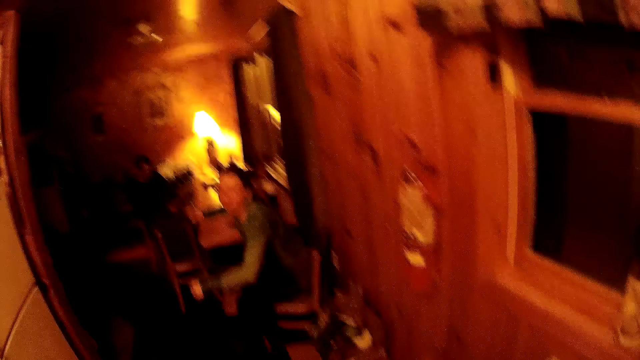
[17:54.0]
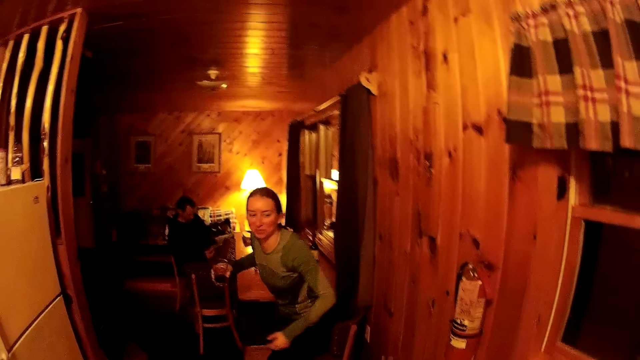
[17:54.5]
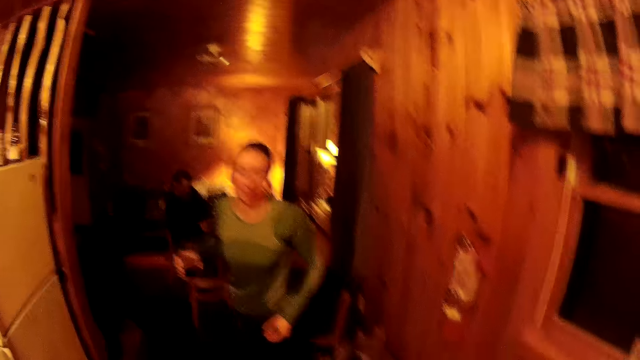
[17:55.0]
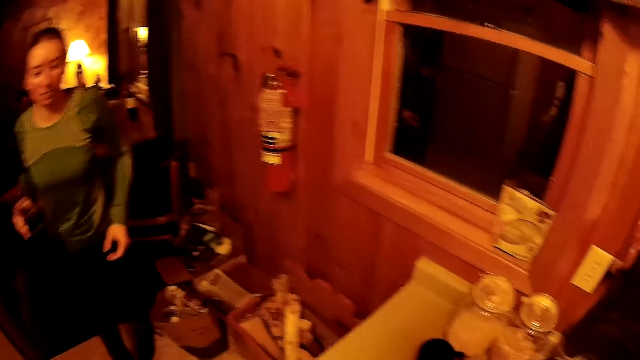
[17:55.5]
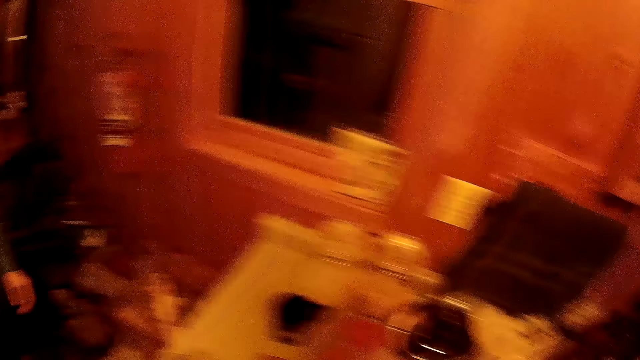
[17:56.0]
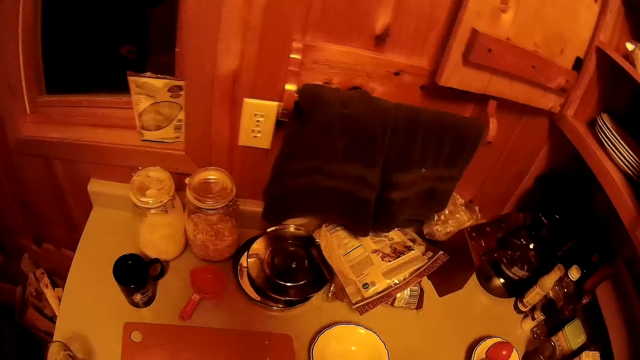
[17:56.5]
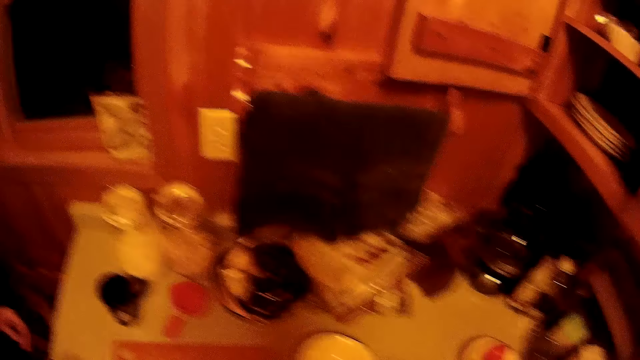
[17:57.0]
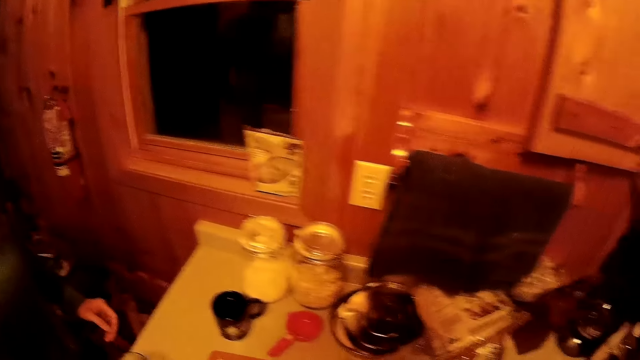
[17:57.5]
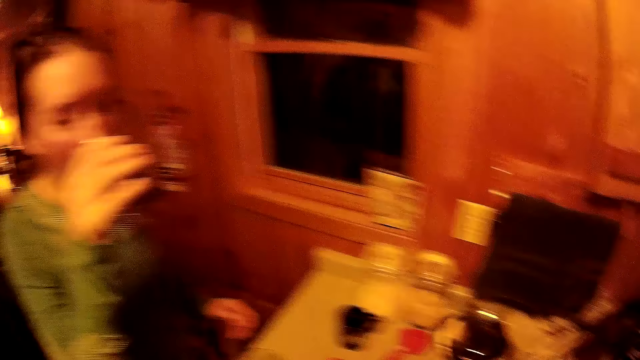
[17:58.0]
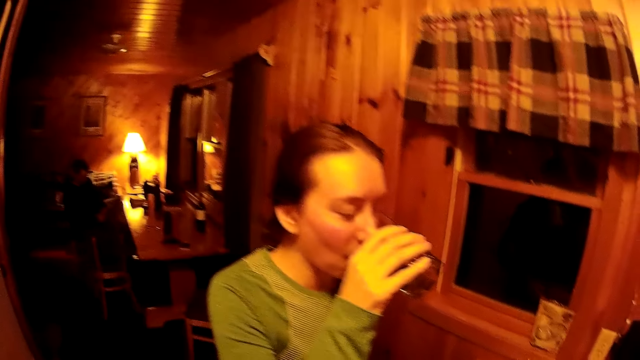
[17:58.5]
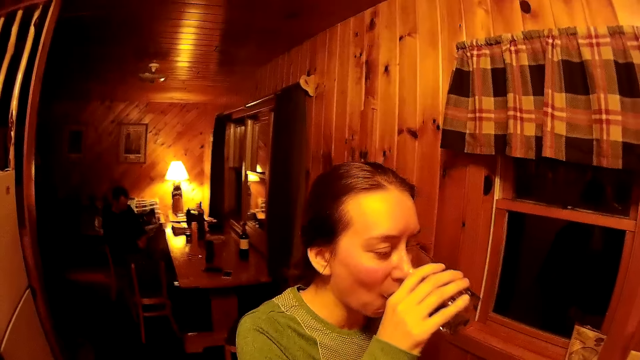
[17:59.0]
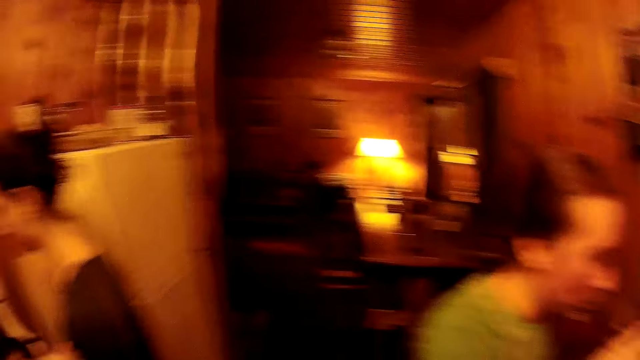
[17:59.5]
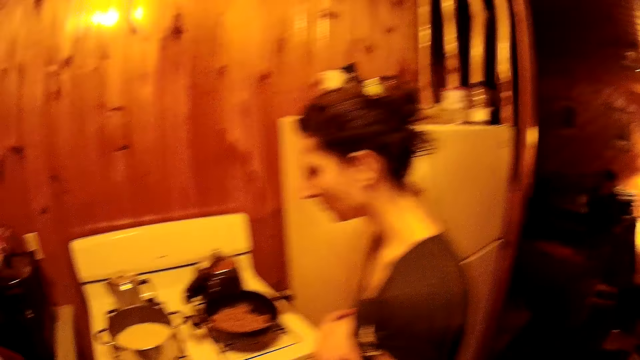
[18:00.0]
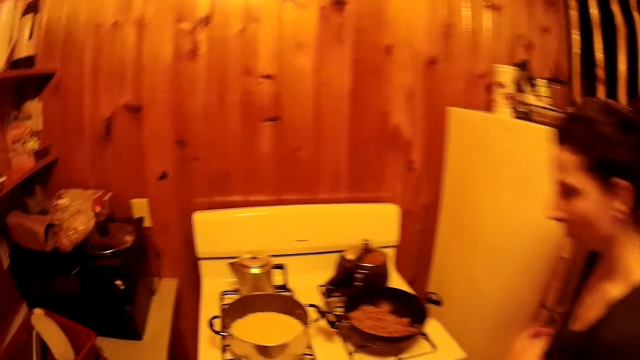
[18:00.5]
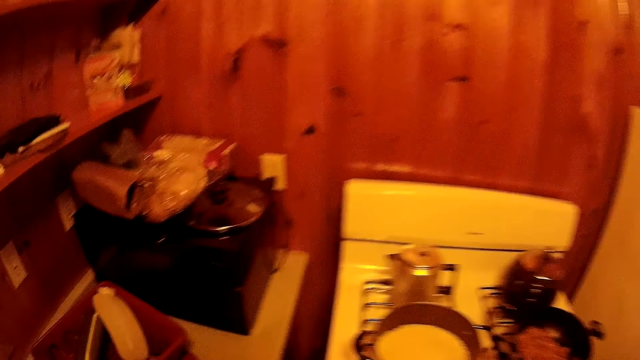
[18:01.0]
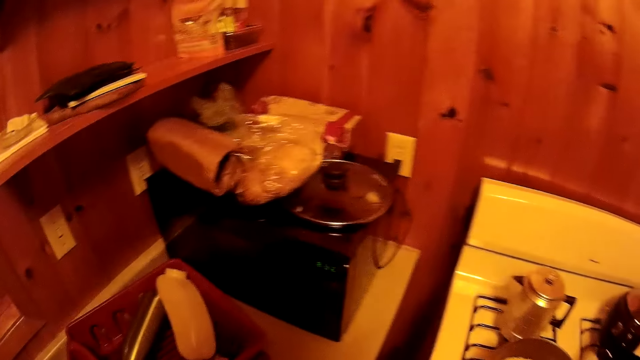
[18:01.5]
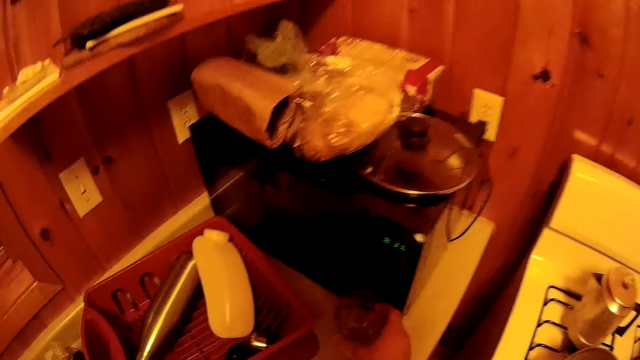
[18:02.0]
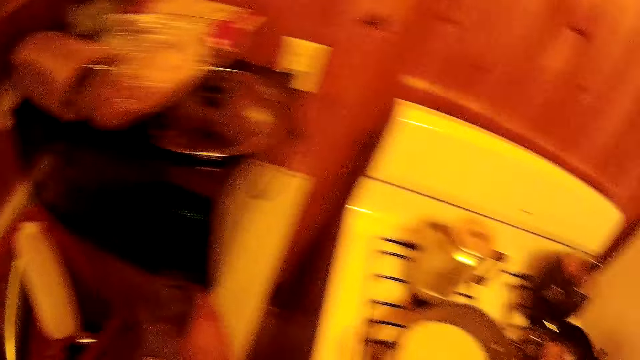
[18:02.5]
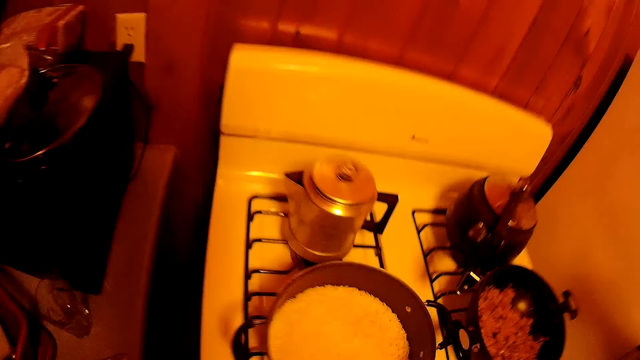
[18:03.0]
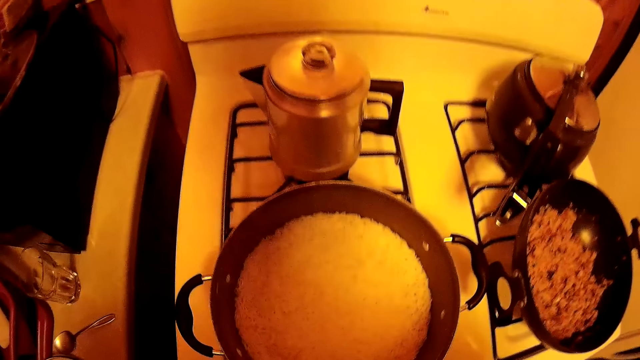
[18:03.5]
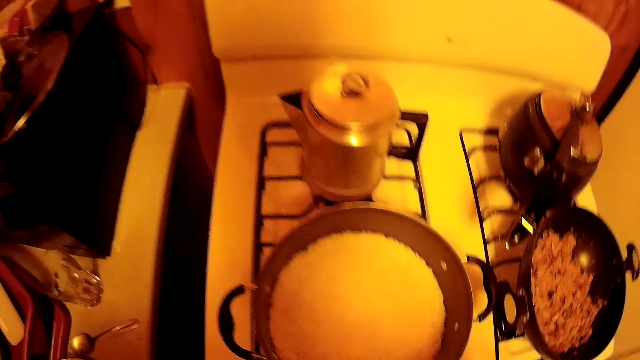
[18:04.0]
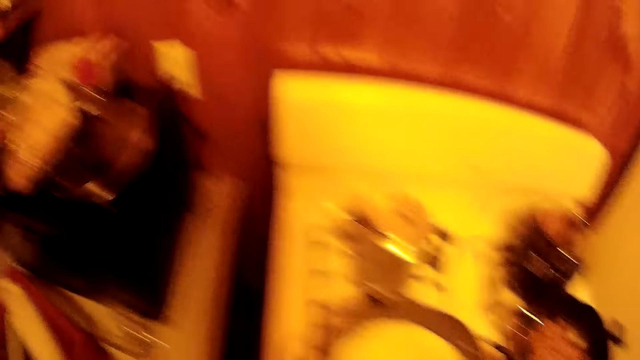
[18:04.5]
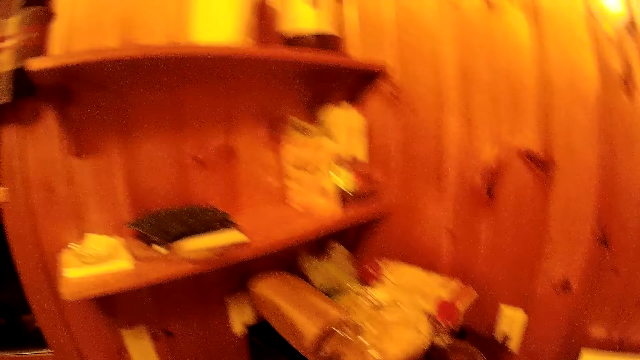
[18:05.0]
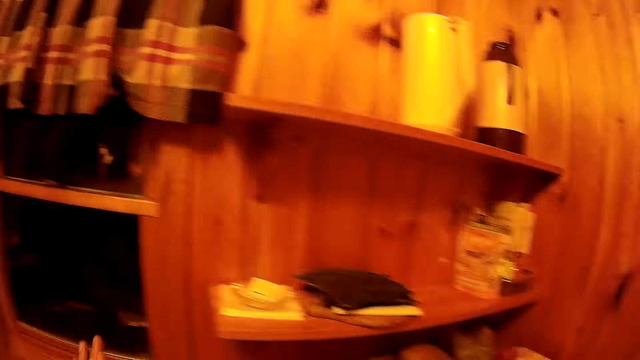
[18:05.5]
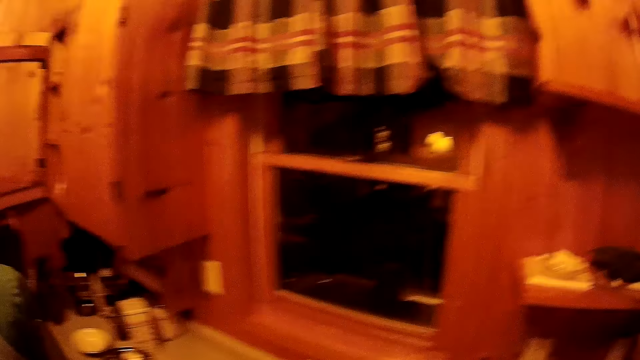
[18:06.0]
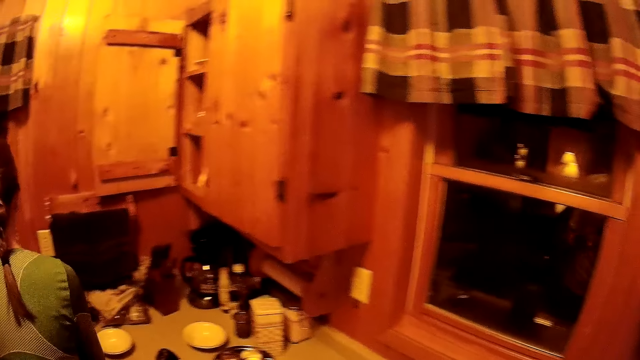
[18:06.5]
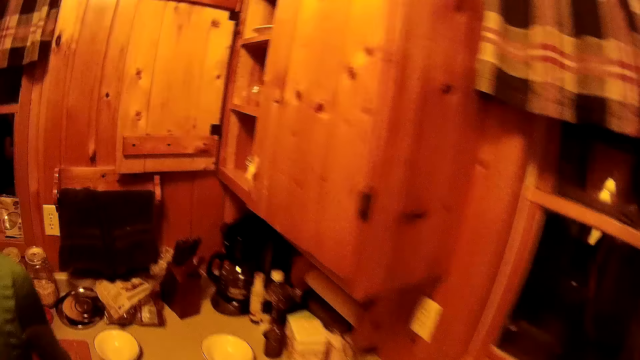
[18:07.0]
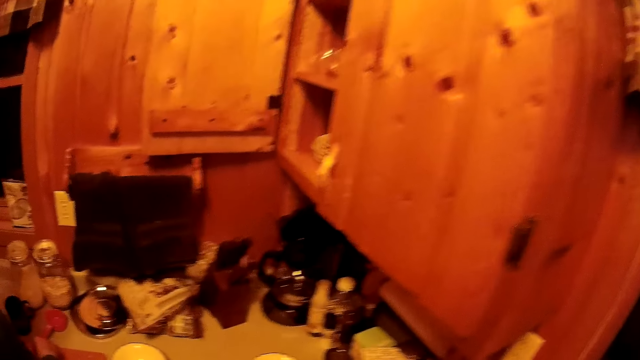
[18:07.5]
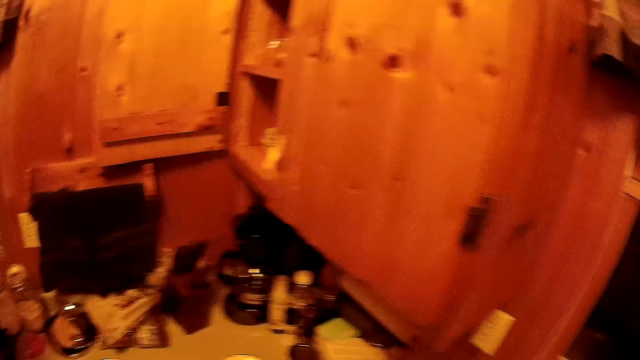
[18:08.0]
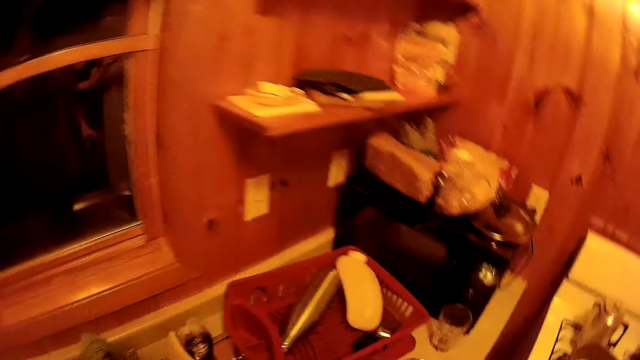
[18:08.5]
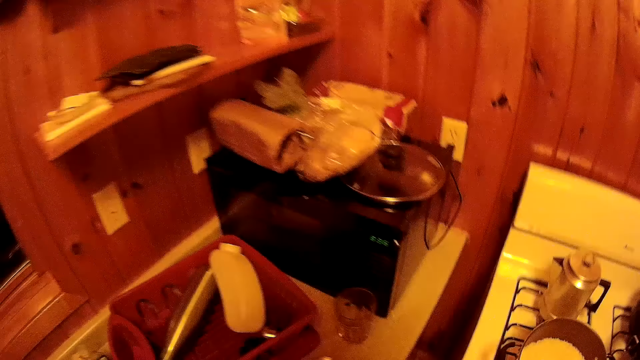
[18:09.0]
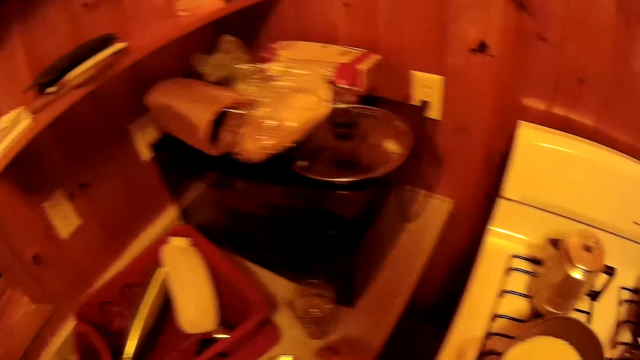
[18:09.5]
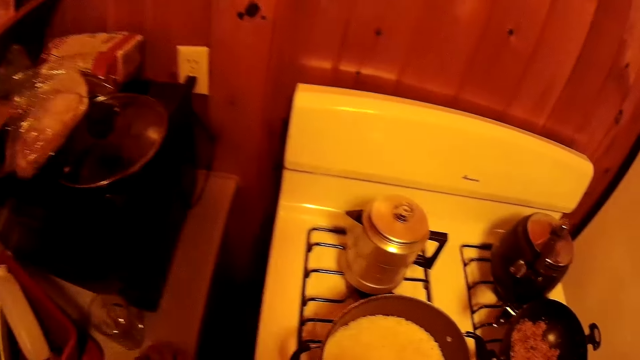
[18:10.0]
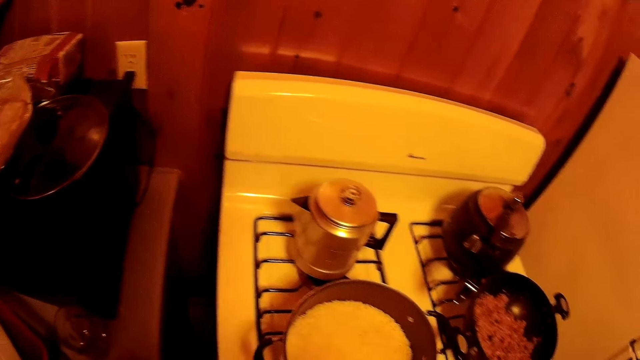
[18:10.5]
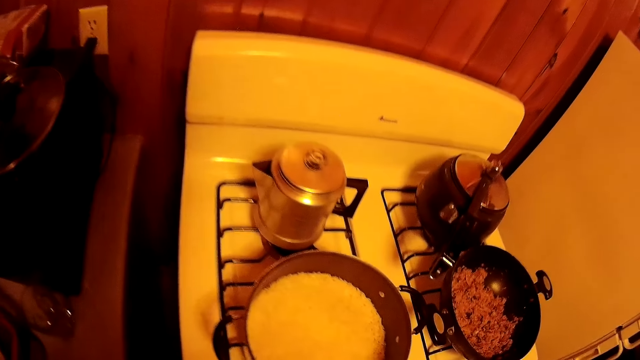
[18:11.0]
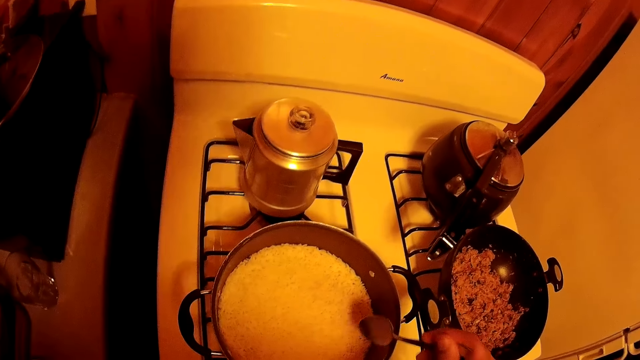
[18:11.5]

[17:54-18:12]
A woman walks to the table. The woman walks around the room. The woman sips a drink. The camera wearer walks around the room.

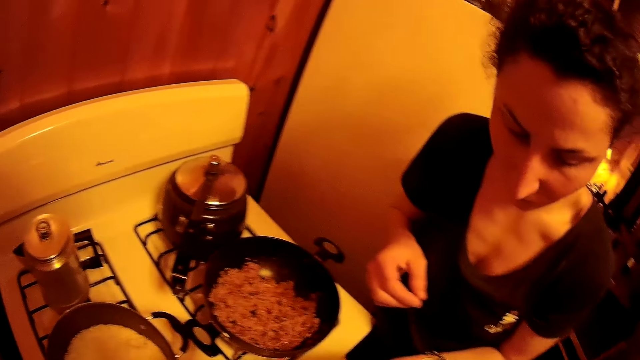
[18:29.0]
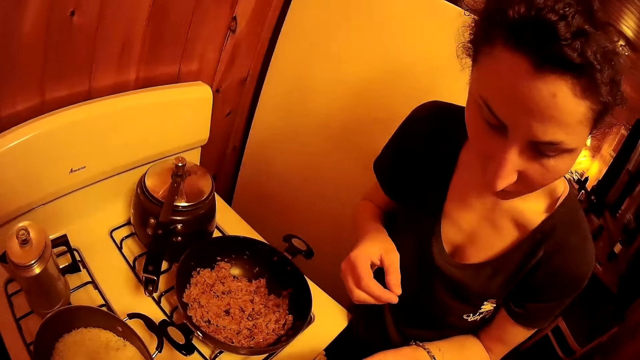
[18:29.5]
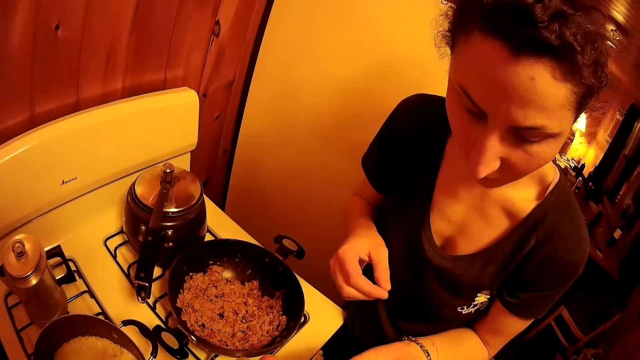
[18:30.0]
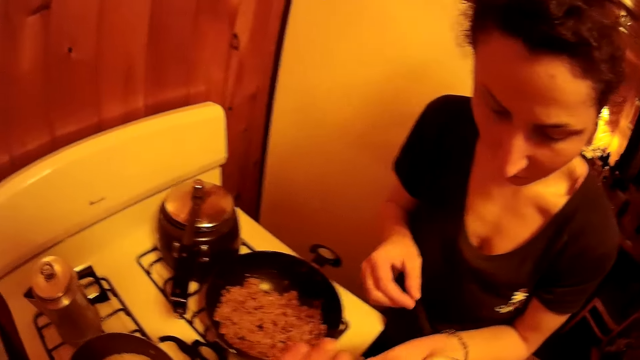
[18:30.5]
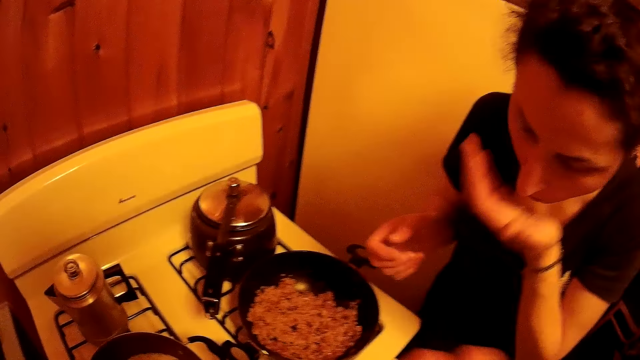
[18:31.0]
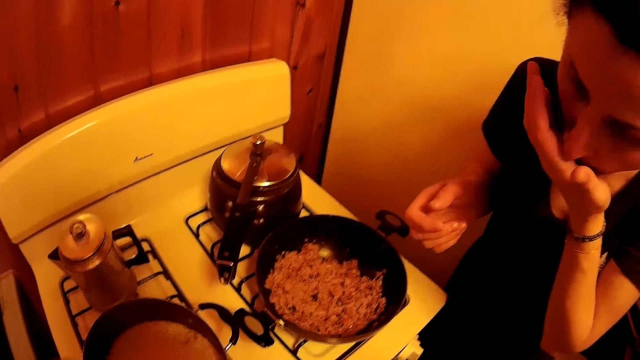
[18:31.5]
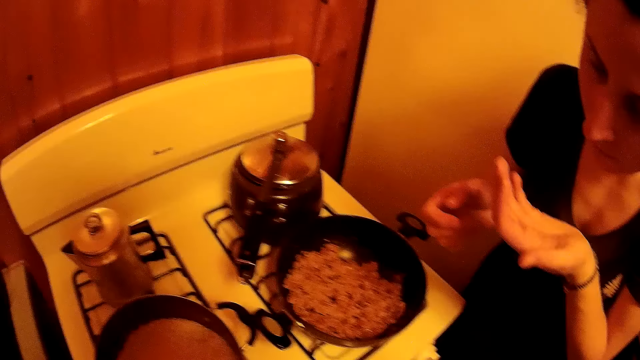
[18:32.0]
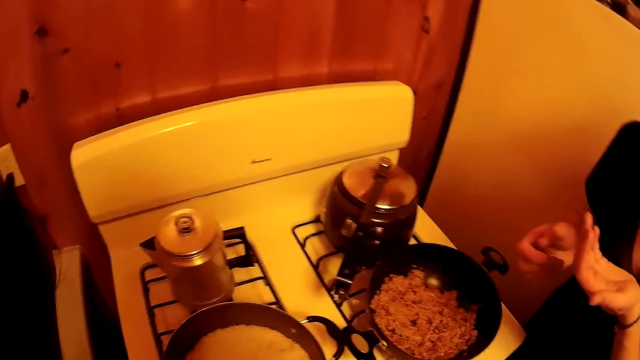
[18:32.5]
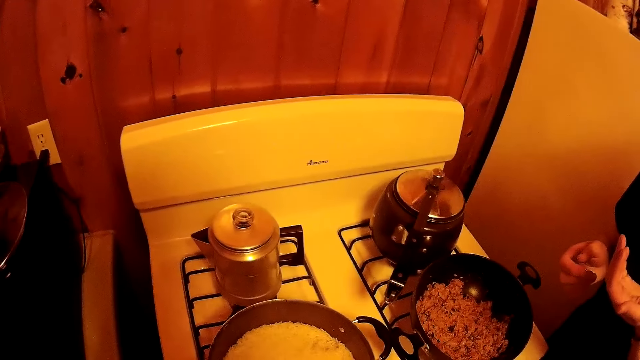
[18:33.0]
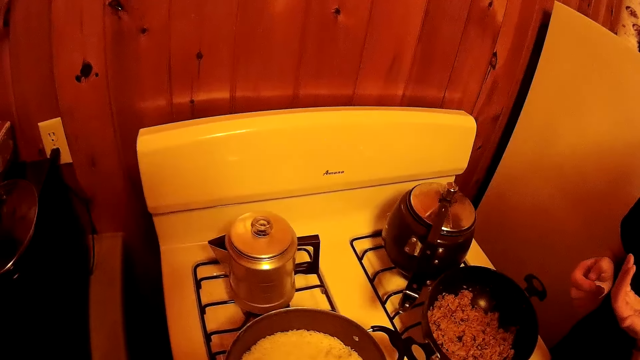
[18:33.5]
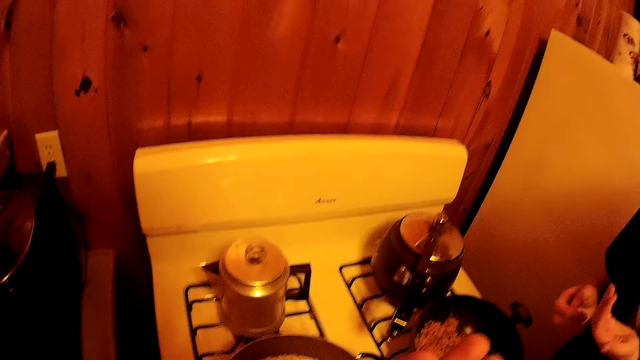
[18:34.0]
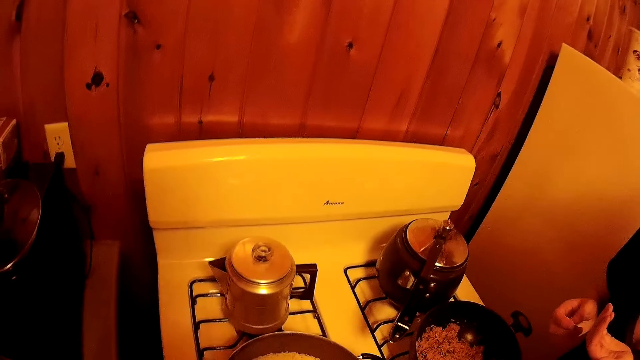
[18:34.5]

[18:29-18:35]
A woman puts the rice on her hand. The woman eats the rice. The camera wearer scoops the rice. They walk around the room.
